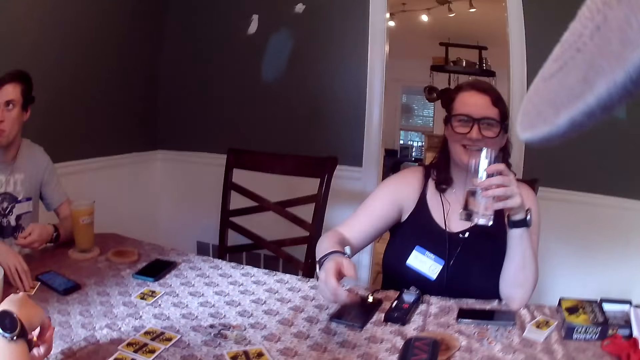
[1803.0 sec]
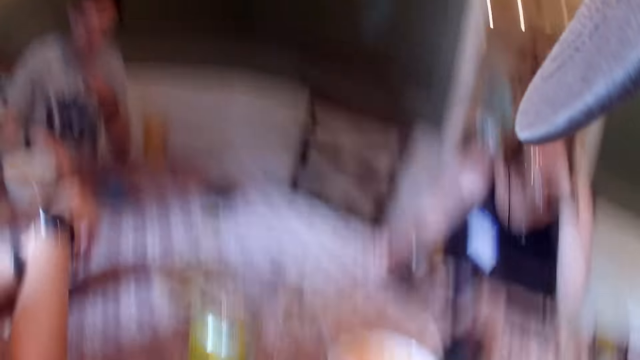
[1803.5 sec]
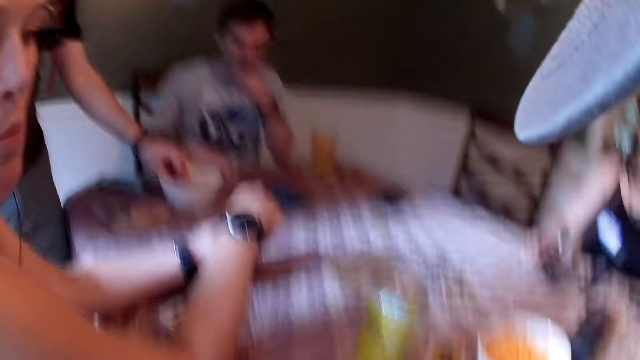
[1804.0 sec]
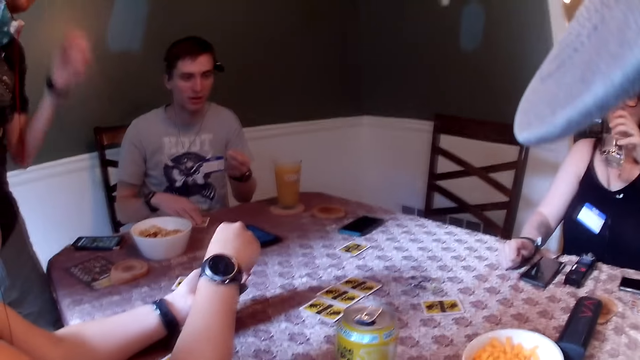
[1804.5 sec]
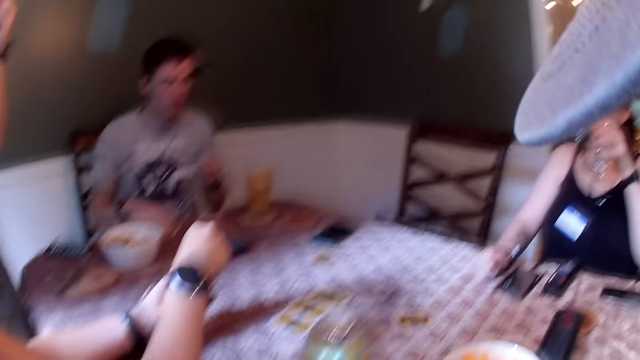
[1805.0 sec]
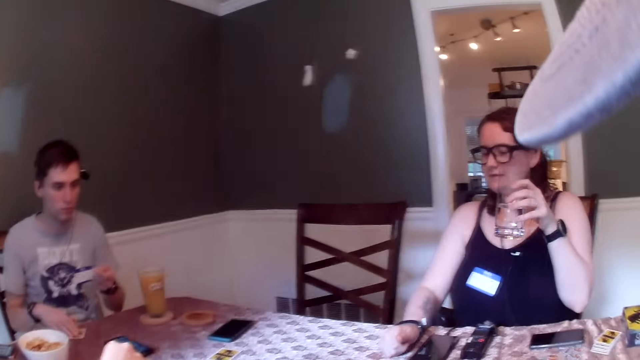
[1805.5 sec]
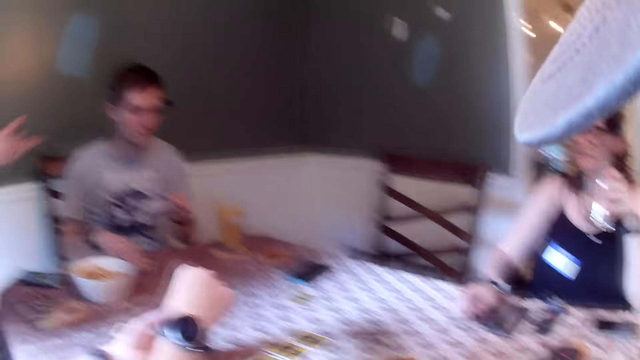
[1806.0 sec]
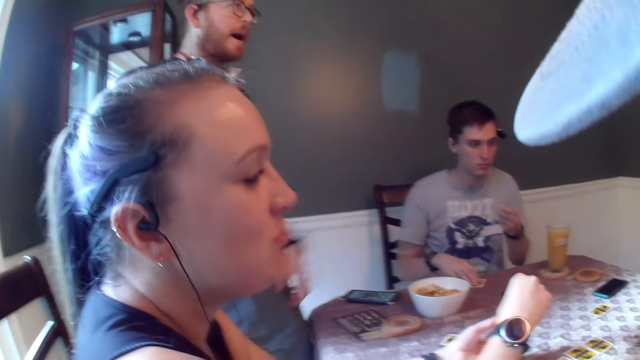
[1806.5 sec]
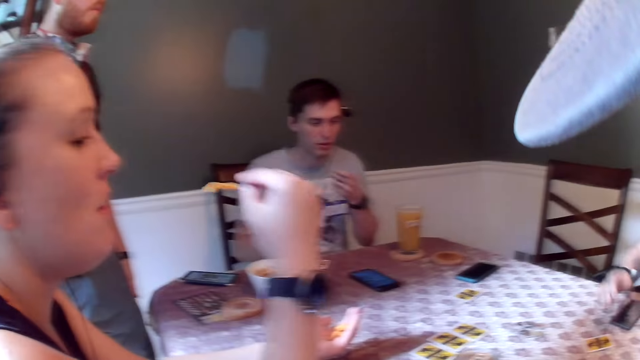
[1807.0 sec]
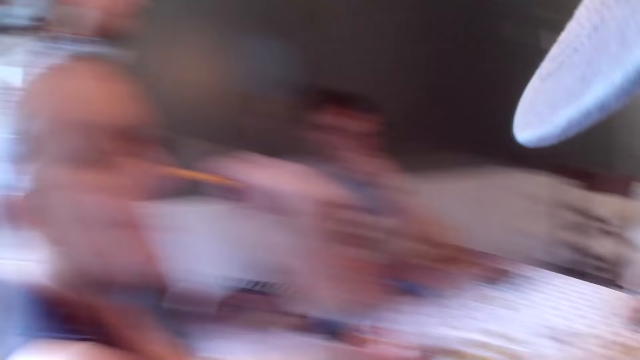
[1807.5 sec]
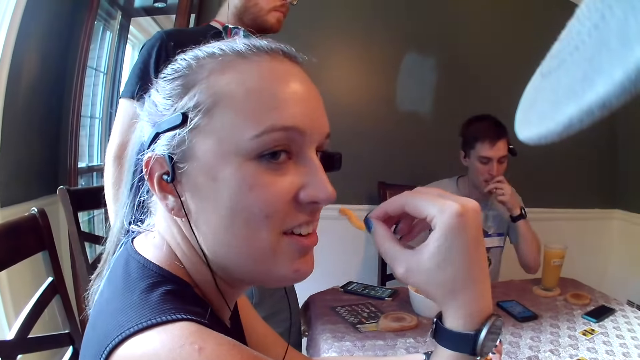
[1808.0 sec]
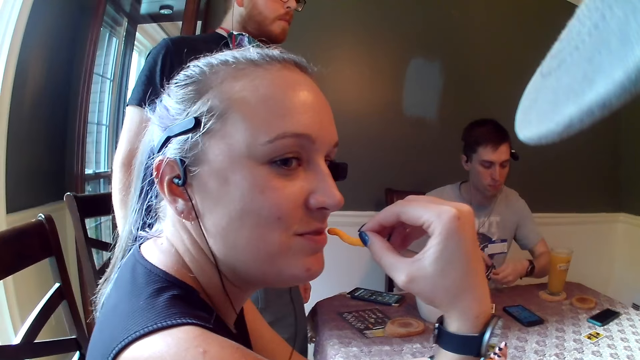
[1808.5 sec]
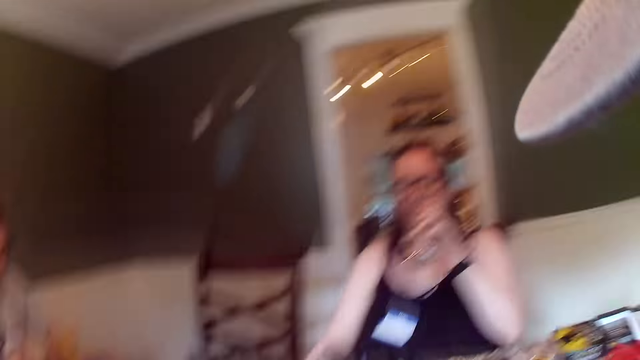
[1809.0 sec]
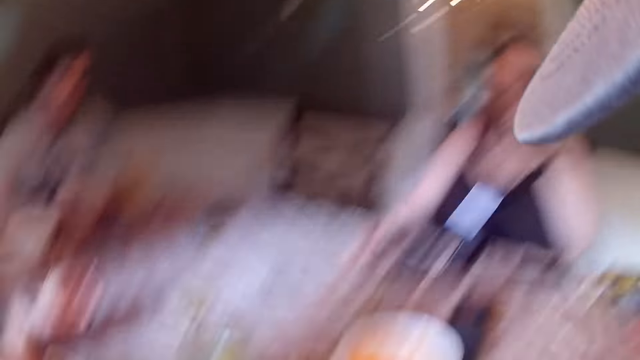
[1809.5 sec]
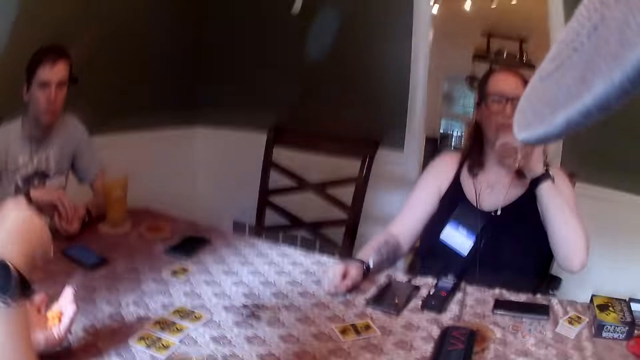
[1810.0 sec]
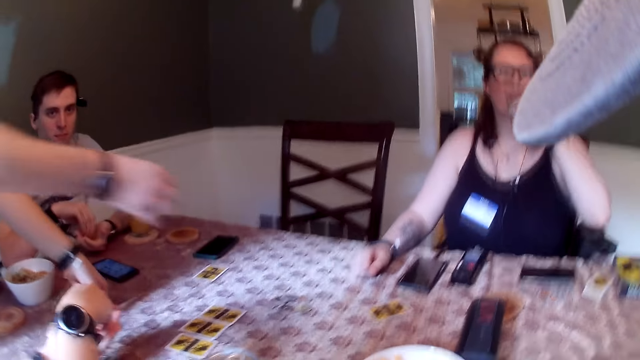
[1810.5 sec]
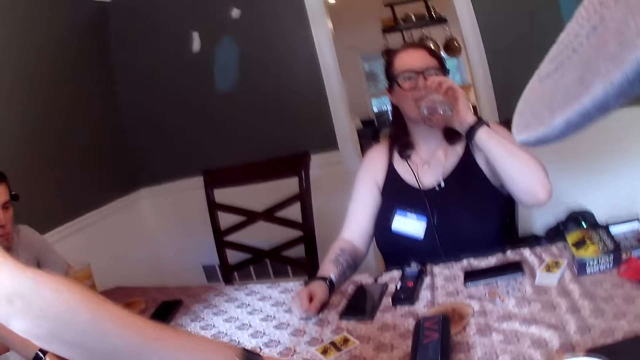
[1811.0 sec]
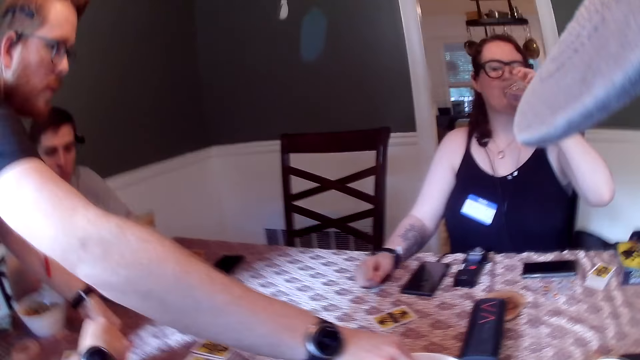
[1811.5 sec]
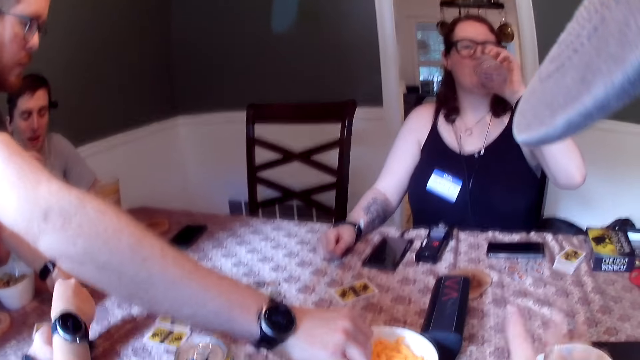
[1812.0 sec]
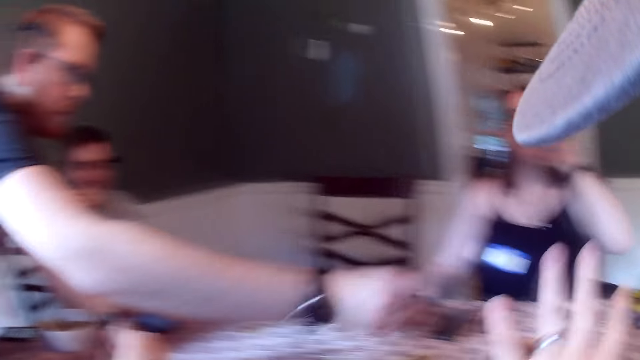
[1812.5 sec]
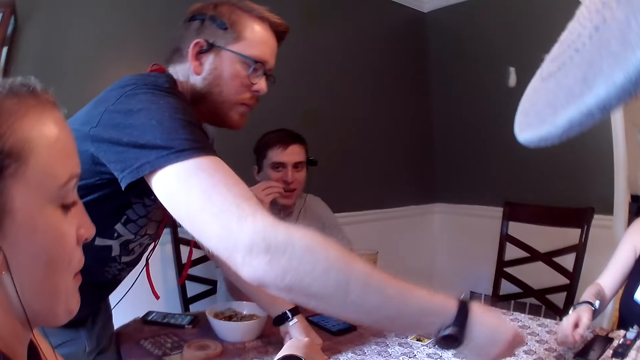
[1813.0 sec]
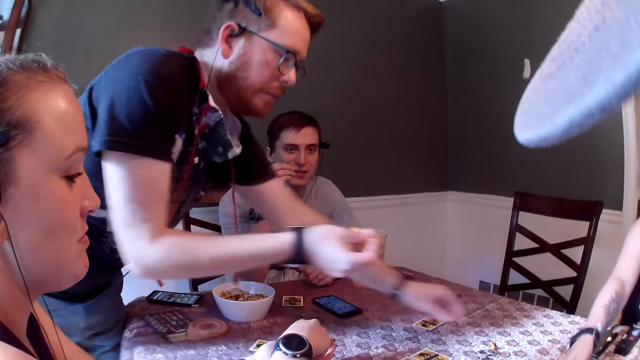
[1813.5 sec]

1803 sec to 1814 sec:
The camera wearer looks around. The woman picks chips from her left hand with her right hand. The man eats the chips in his left hand. Another woman places a game card in her right hand on the dining table. The man eats the chips in his left hand. The camera wearer talks to a woman. They look around. The man picks chips from his left hand with his right hand. Another man picks a chip from a bowl on the dining table with his right hand. The other woman drinks from the glass cup in her left hand.

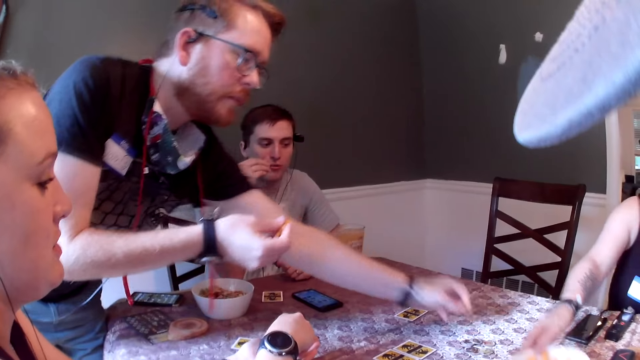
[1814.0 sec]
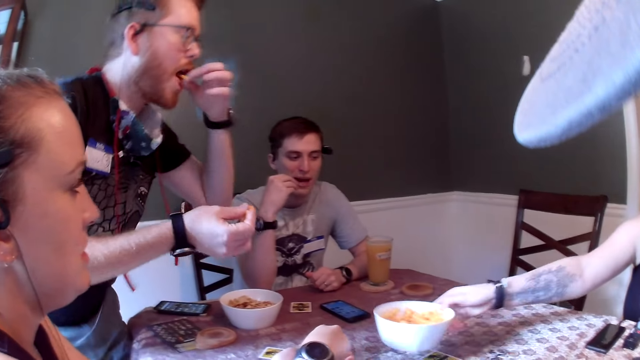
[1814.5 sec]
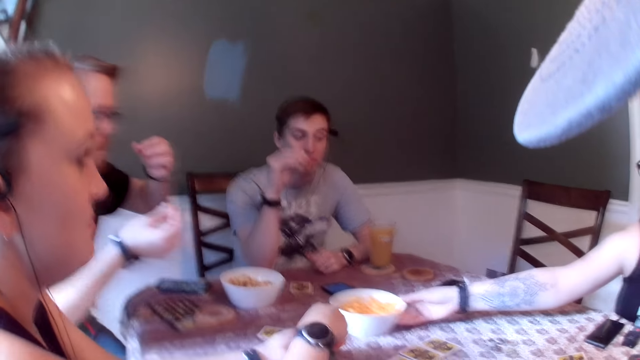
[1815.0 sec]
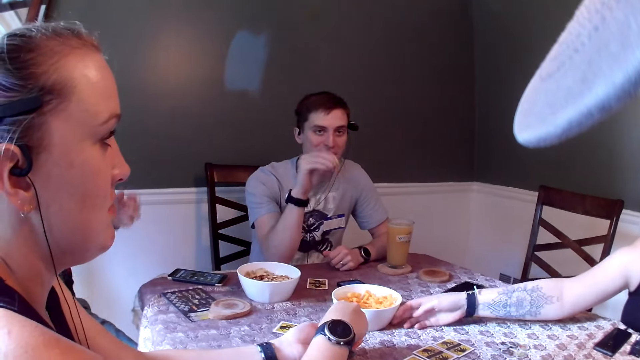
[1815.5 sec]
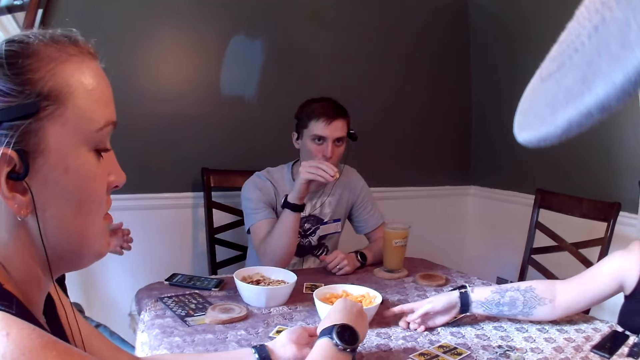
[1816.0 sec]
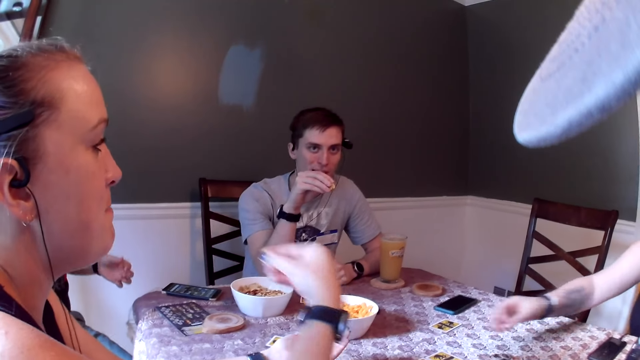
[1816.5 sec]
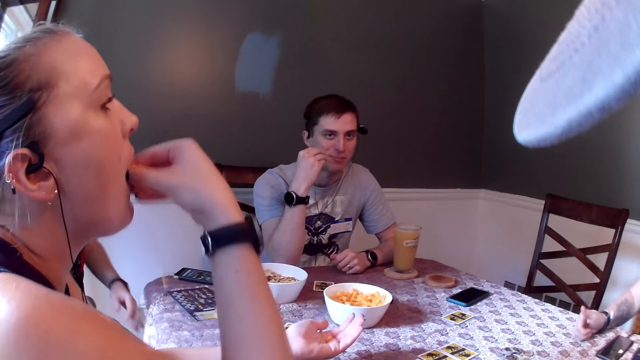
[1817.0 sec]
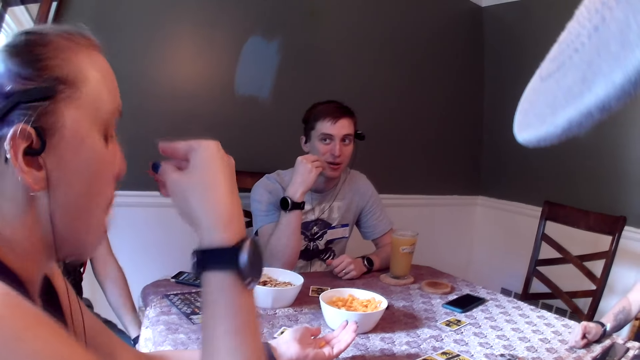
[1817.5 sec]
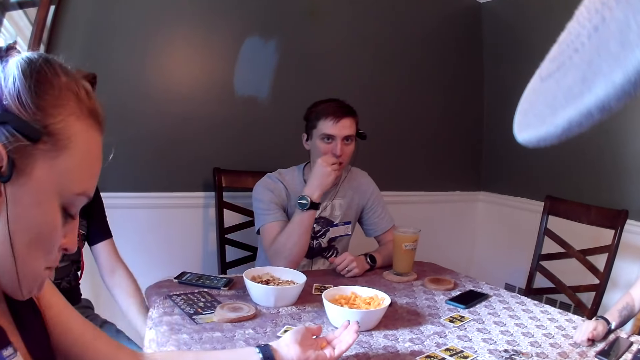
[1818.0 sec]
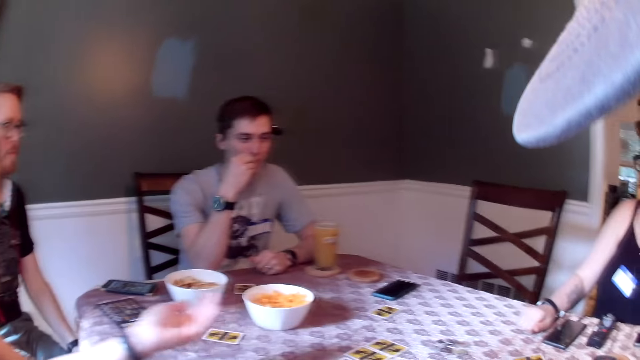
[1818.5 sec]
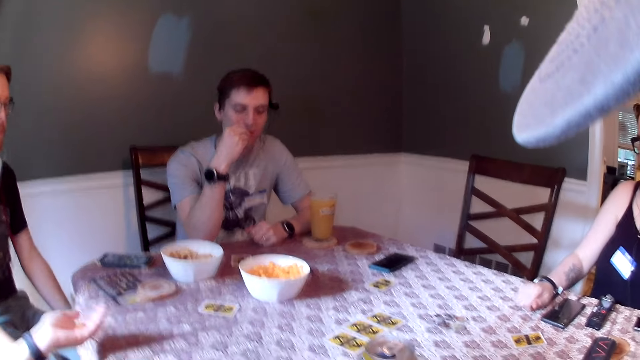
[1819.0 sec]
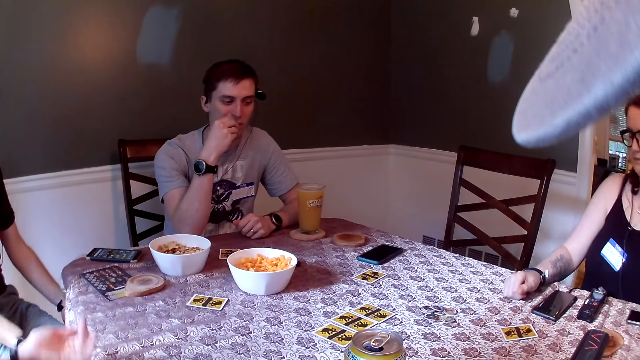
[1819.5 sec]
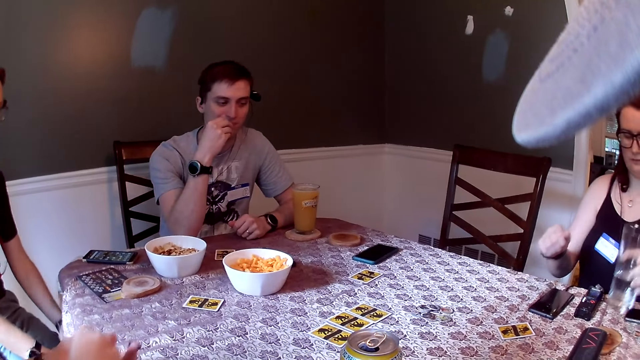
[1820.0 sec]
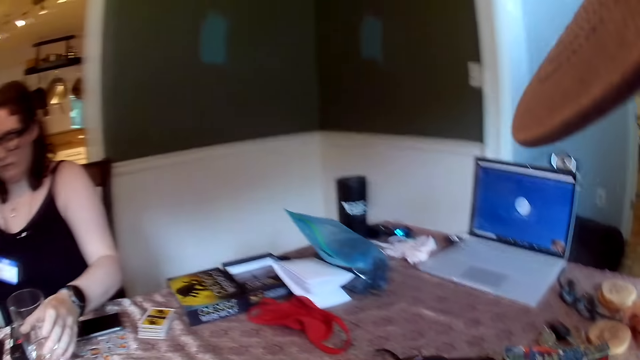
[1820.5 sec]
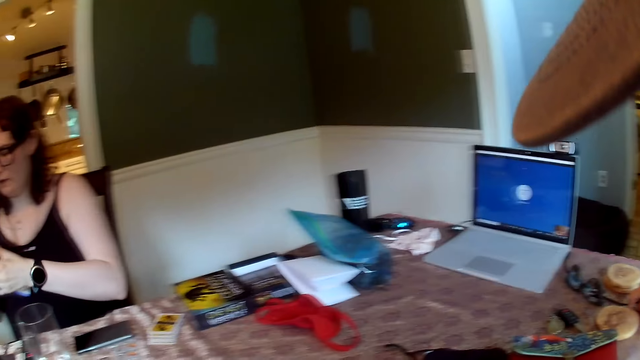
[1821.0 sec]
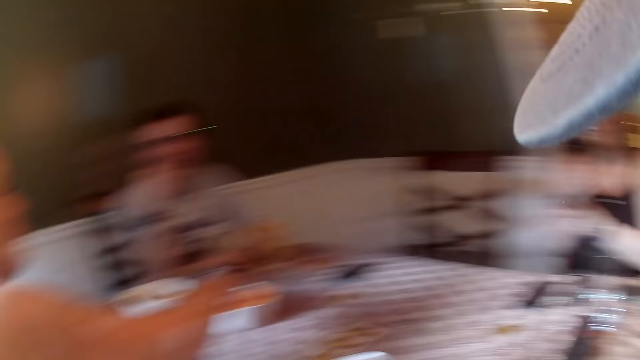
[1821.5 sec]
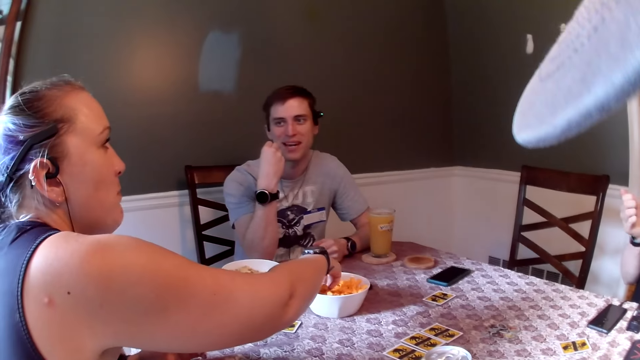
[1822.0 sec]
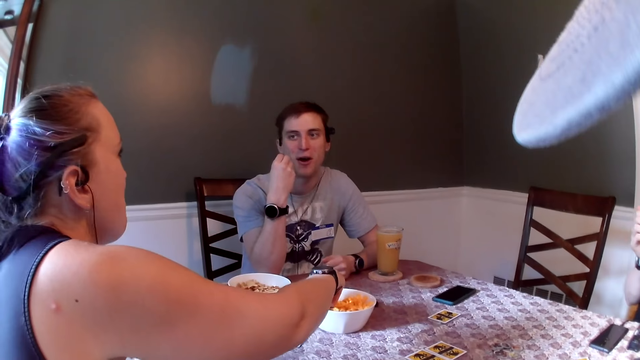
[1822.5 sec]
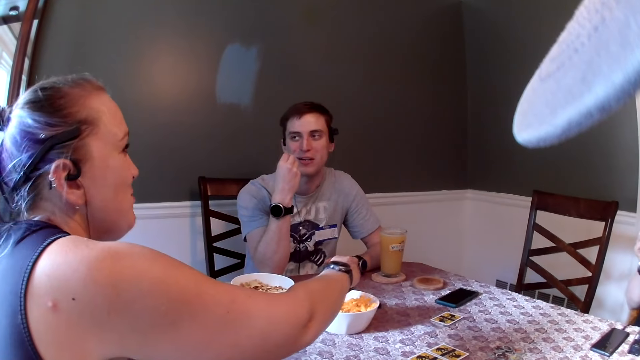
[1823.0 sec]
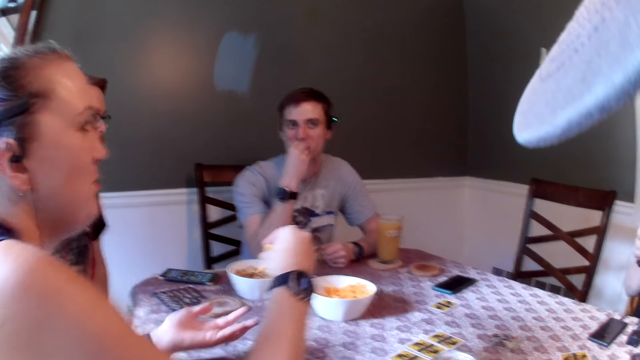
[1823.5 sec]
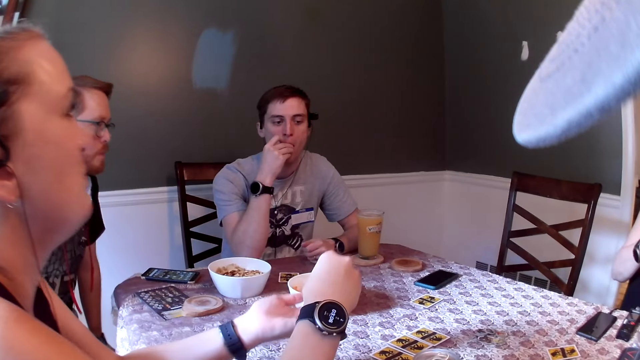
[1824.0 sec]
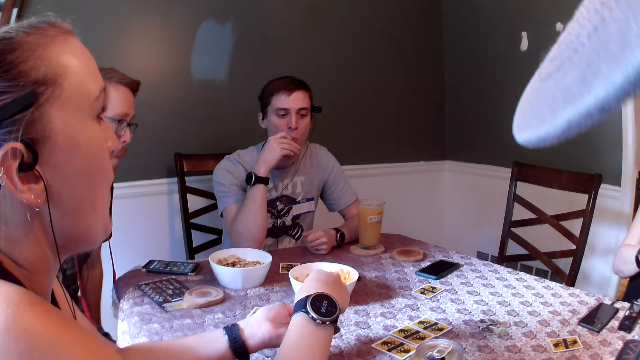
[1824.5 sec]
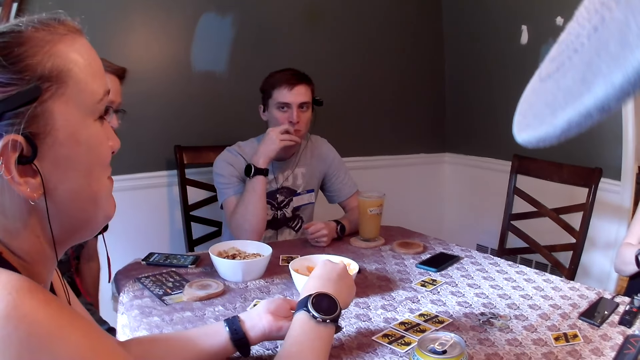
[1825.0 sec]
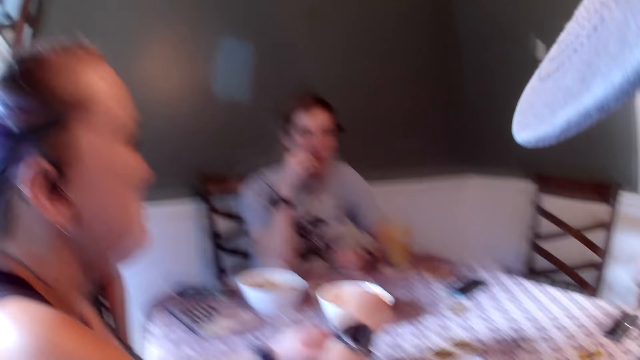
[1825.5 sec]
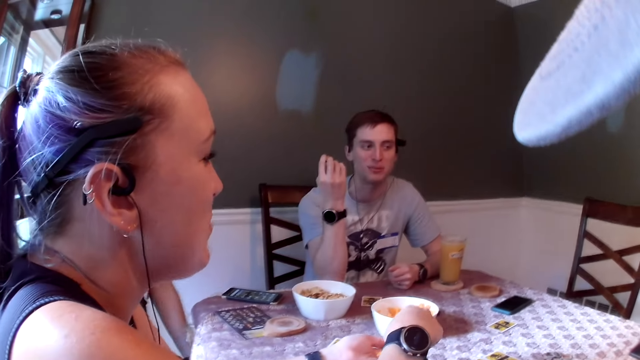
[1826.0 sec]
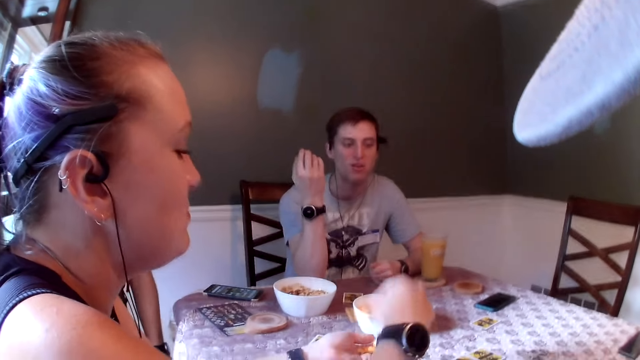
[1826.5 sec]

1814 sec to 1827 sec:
The man picks a chip from the dining table with his left hand. The woman passes the bowl in front of the camera wearer to the man with her right hand. Another woman picks chips from her left hand with her right hand. Another man eats the chips in his left hand. The first woman places the glass cup in her left hand on the dining table. The other woman picks chips from the bowl on the dining table with her right hand. The other man eats the chips in his right hand. The other woman passes the chips in her right hand to her left hand.
